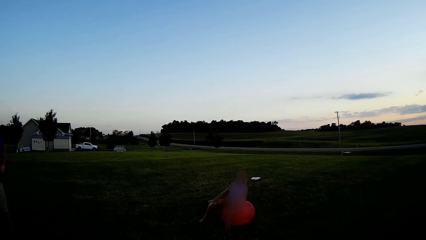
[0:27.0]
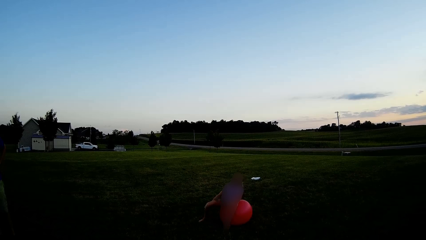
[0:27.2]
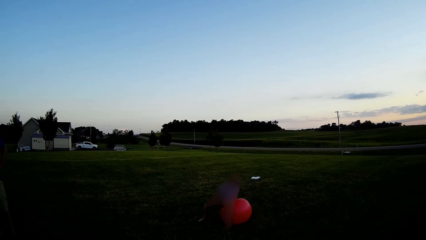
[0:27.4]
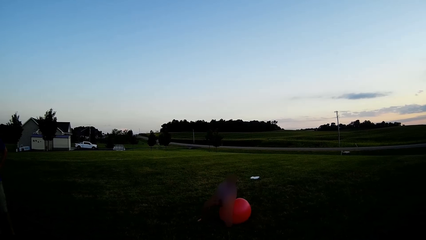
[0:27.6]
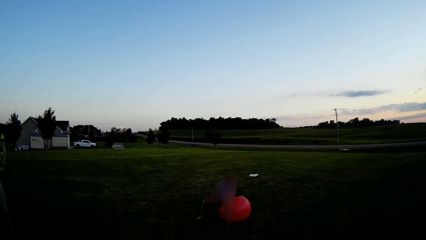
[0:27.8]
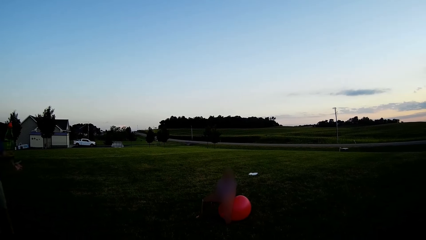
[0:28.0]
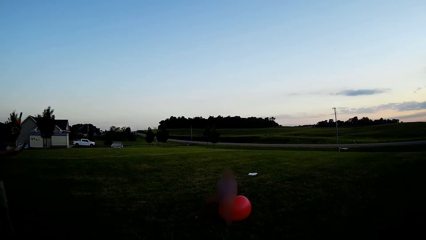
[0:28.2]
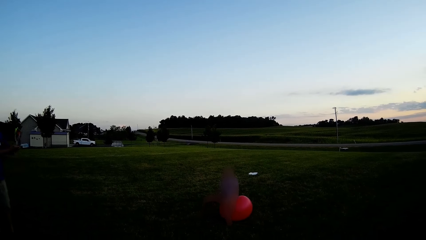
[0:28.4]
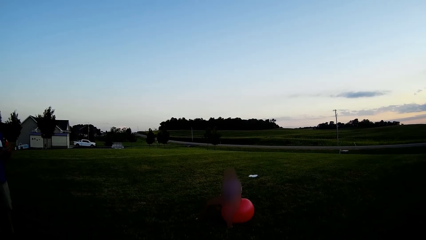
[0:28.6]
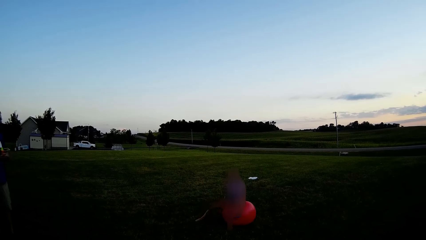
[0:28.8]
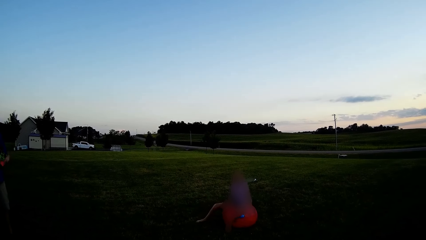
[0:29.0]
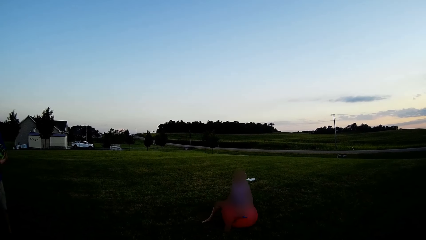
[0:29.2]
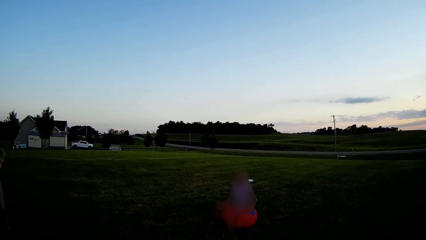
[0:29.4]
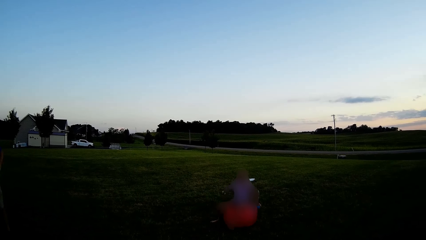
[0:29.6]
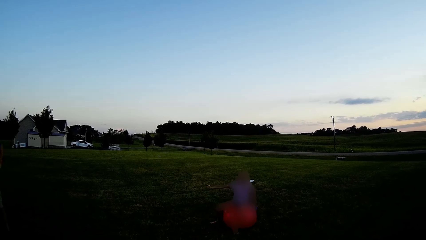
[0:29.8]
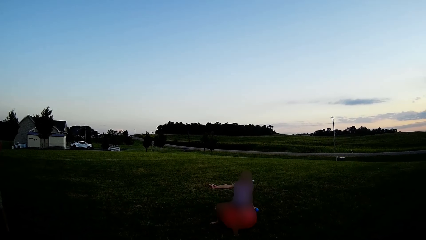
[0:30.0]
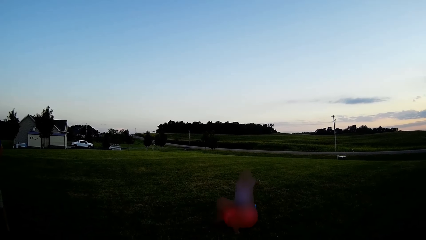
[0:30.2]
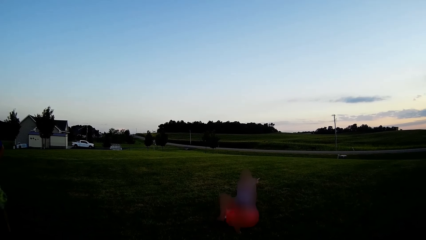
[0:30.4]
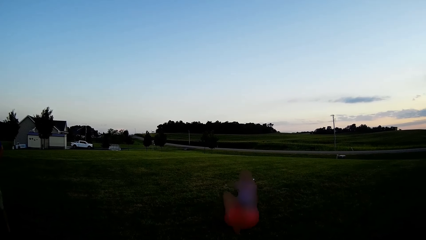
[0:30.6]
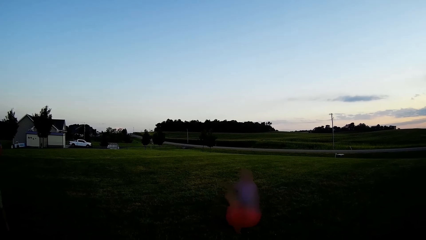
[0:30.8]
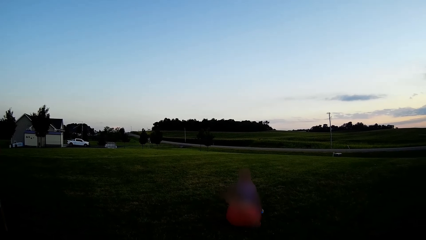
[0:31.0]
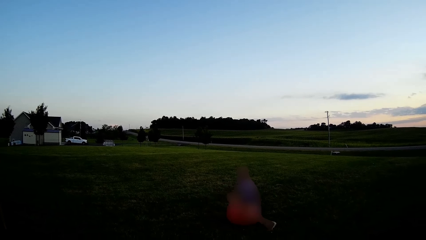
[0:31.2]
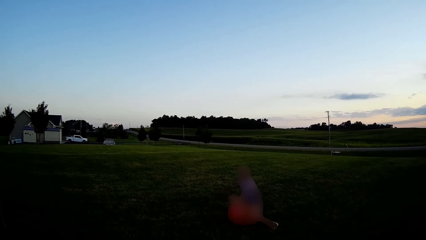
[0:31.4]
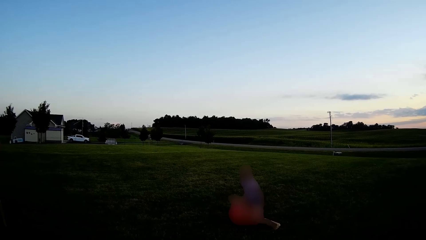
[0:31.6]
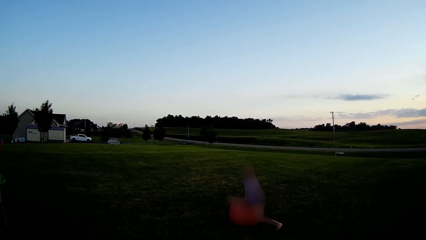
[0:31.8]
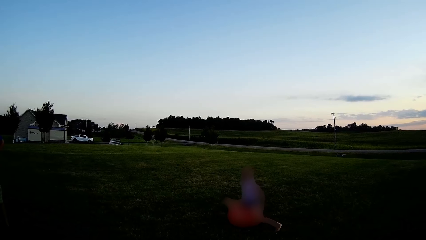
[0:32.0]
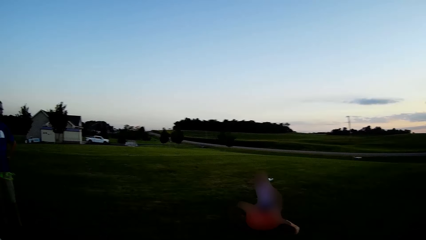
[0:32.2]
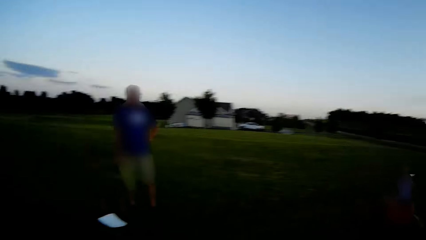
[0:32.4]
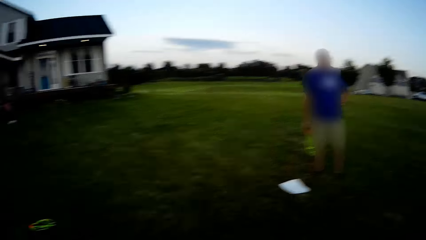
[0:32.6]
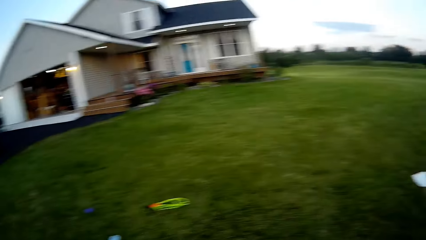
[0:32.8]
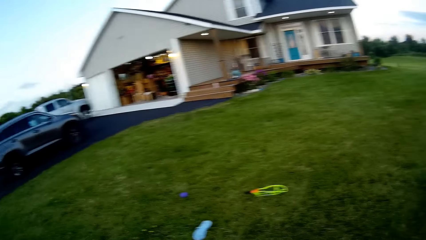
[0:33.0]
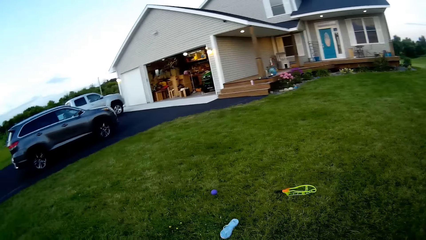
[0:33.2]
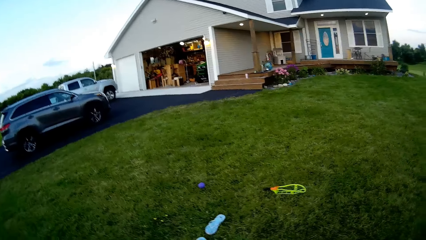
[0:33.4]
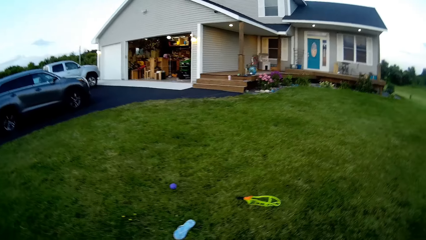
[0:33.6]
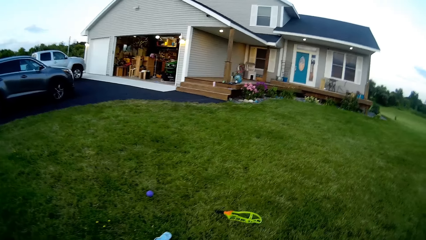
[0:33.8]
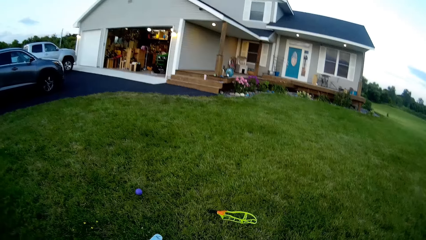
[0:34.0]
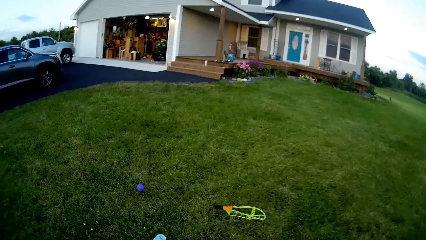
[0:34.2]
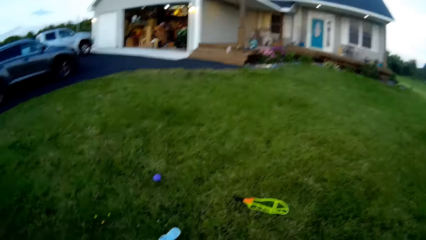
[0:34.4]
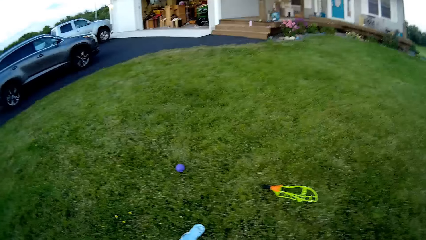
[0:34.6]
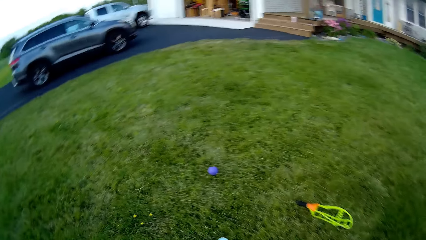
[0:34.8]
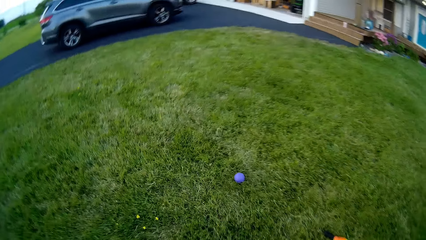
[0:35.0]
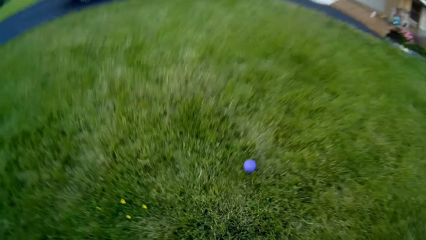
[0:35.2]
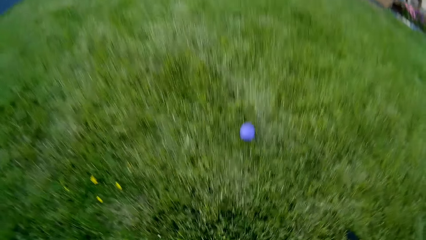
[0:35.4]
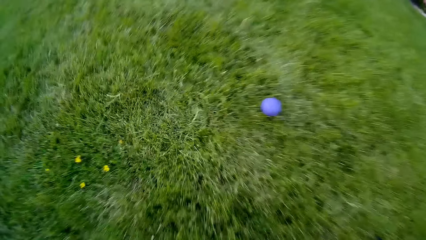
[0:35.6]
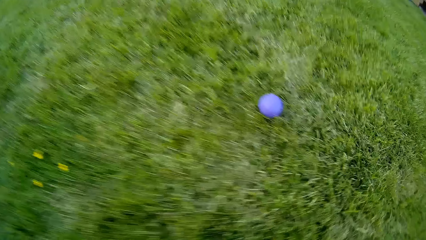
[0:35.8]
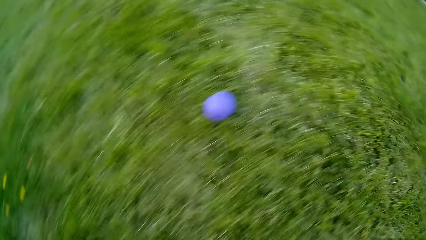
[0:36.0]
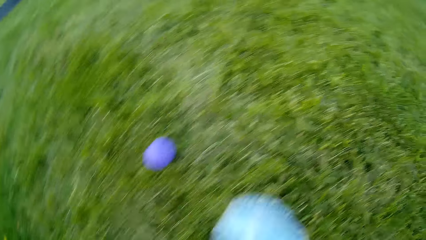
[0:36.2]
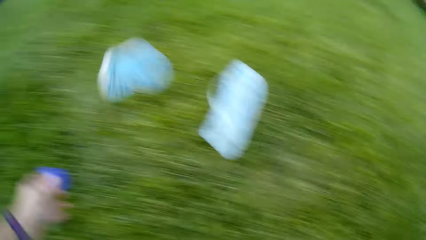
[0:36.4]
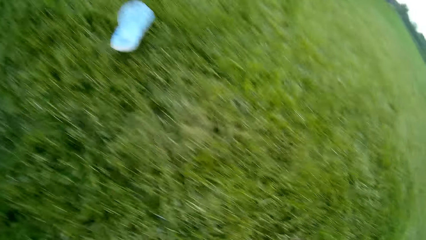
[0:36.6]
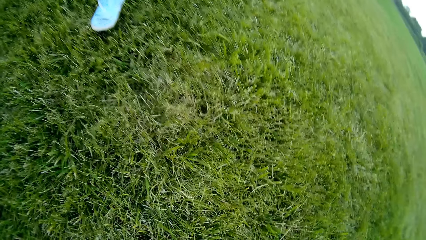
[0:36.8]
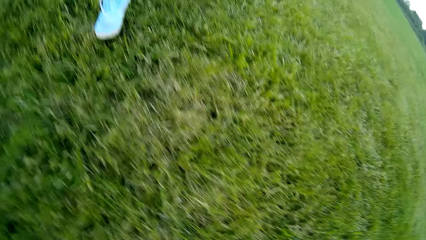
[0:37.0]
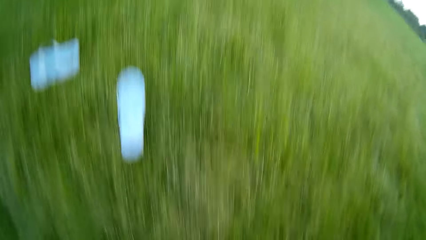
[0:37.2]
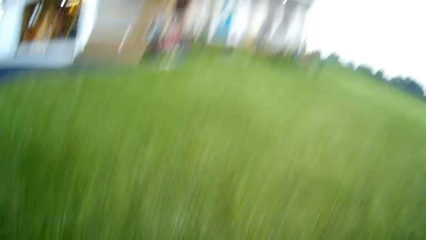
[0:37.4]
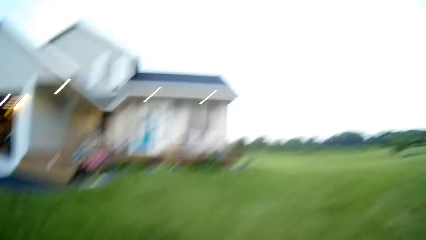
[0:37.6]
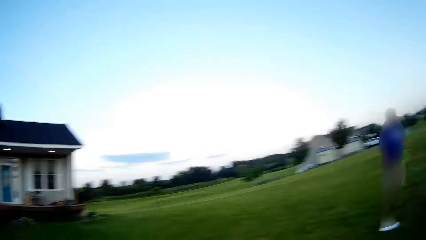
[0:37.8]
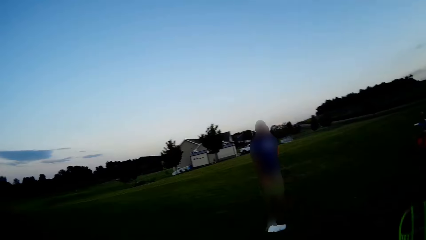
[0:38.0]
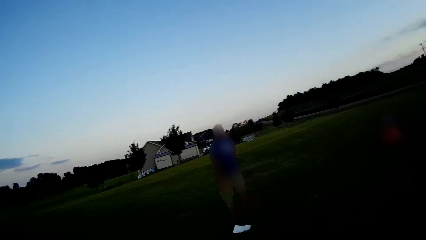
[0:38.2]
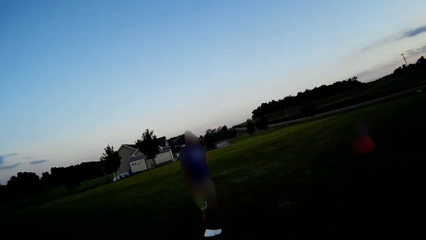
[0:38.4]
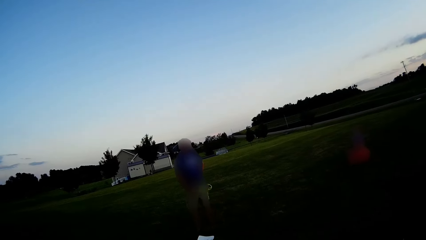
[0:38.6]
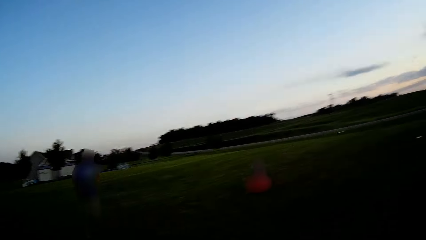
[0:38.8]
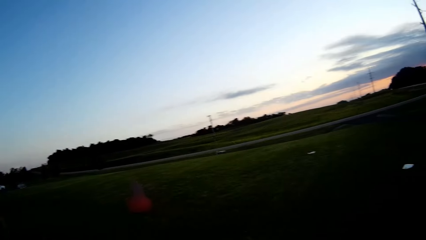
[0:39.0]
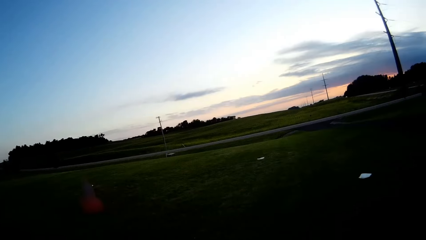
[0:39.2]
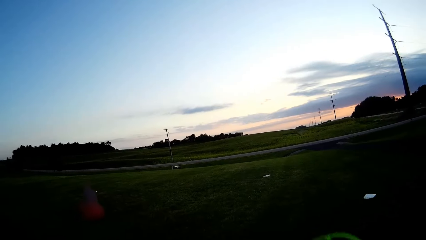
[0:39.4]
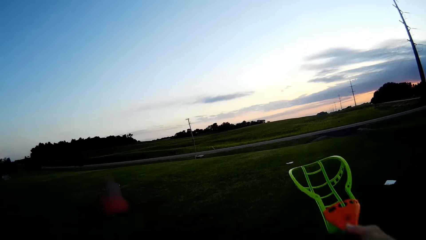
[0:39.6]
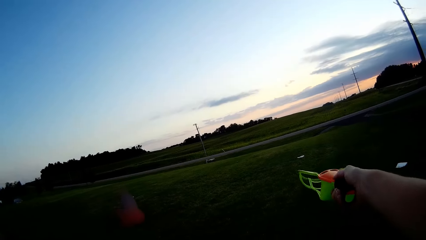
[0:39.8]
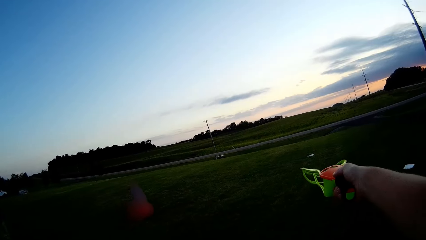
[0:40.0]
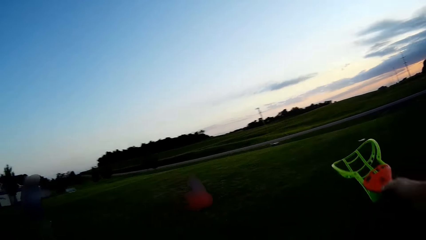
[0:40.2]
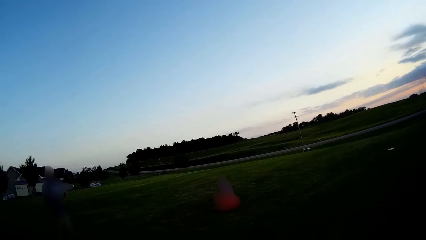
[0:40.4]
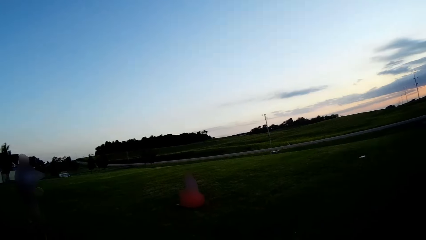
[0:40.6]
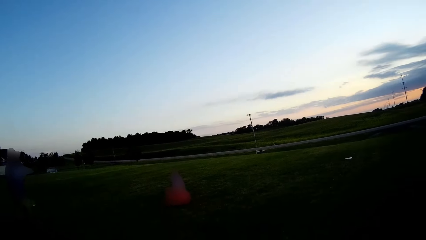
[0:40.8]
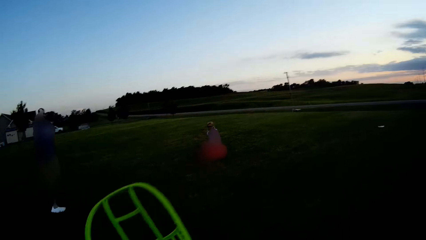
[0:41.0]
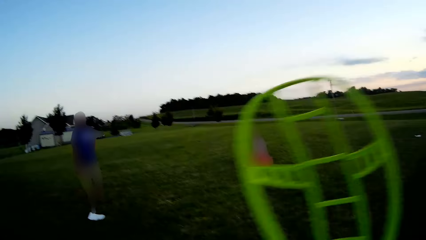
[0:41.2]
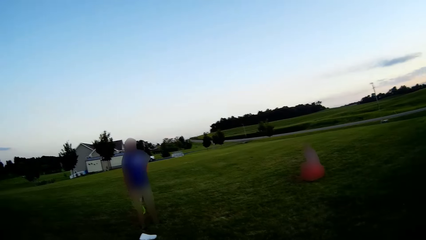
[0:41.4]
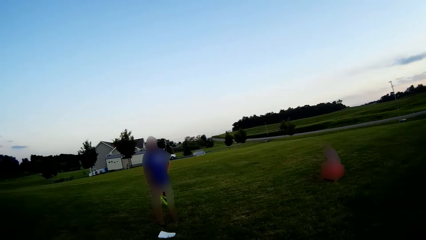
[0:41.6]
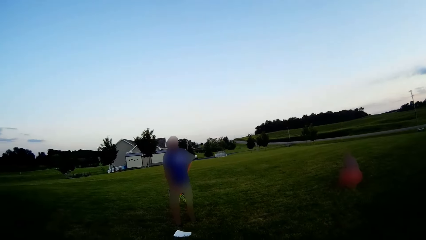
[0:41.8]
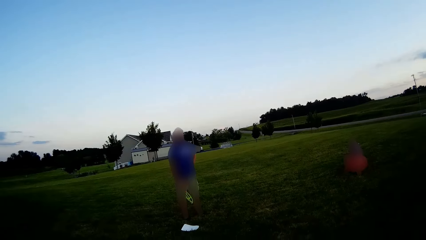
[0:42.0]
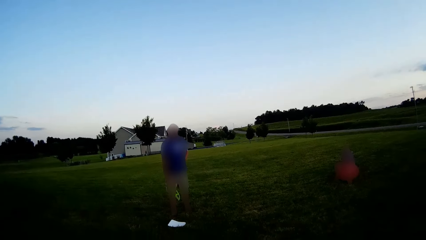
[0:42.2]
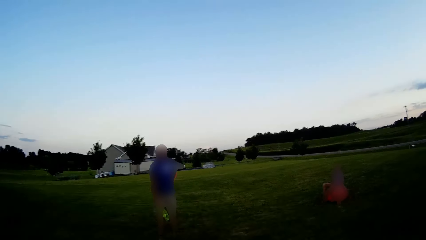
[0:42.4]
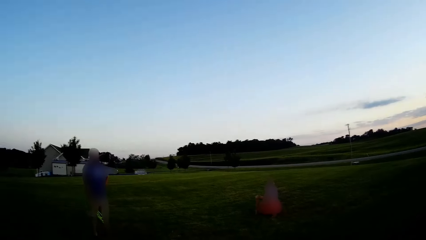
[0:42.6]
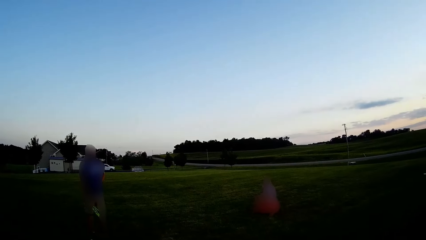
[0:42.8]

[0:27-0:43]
A person rolls on a gym ball. The camera wearer walks in the field. They throw something. They point at the person.
